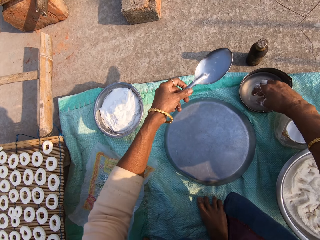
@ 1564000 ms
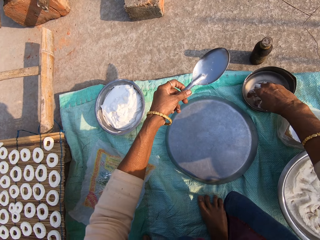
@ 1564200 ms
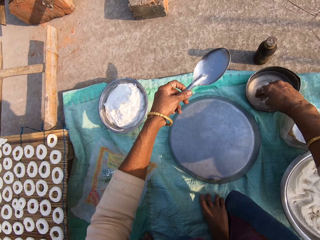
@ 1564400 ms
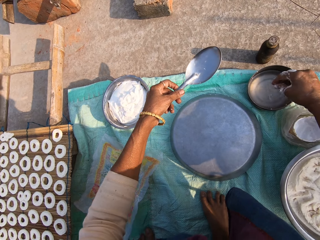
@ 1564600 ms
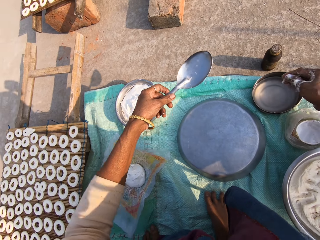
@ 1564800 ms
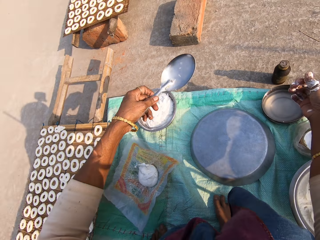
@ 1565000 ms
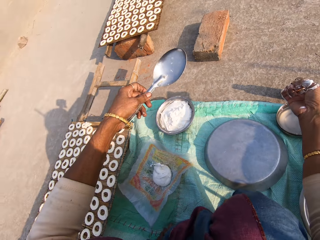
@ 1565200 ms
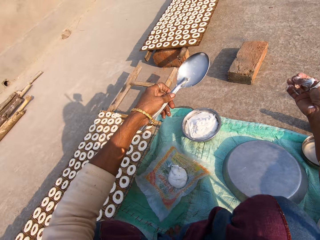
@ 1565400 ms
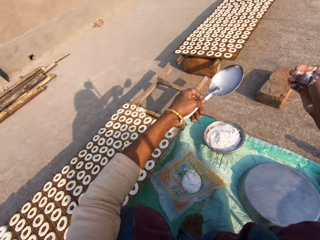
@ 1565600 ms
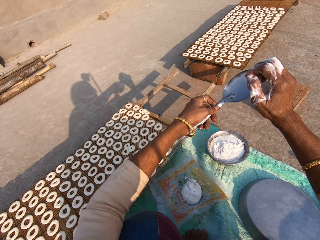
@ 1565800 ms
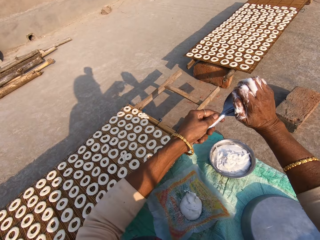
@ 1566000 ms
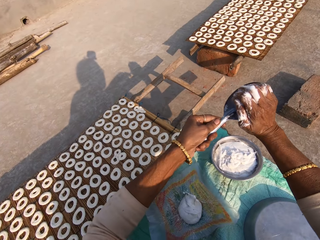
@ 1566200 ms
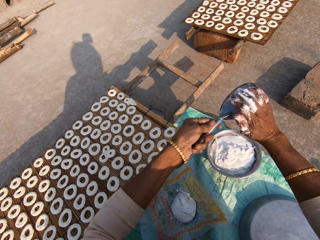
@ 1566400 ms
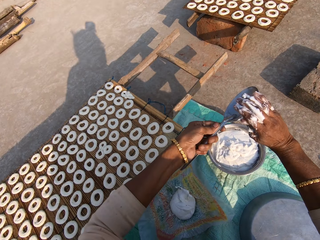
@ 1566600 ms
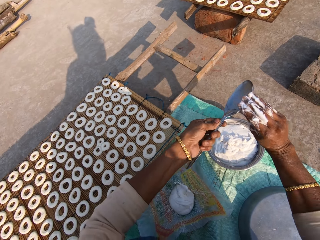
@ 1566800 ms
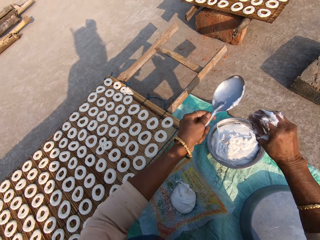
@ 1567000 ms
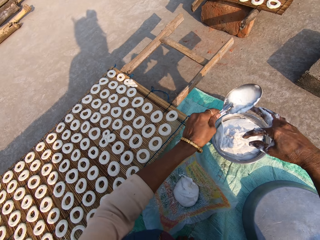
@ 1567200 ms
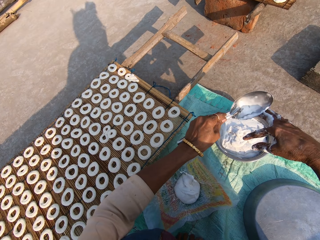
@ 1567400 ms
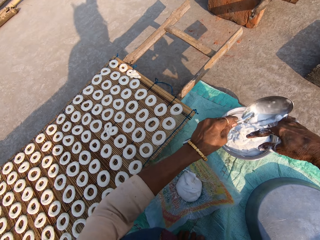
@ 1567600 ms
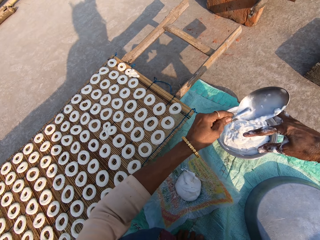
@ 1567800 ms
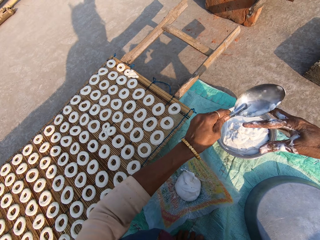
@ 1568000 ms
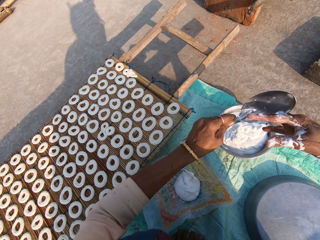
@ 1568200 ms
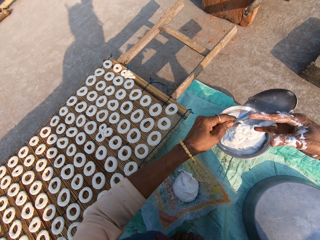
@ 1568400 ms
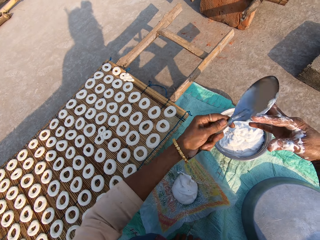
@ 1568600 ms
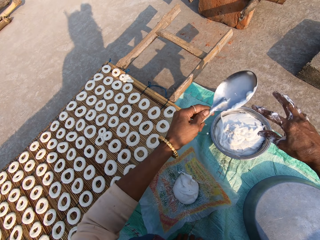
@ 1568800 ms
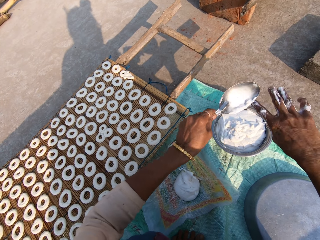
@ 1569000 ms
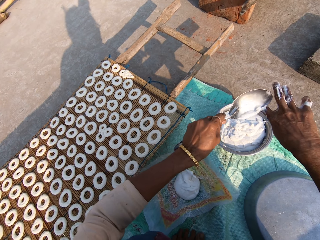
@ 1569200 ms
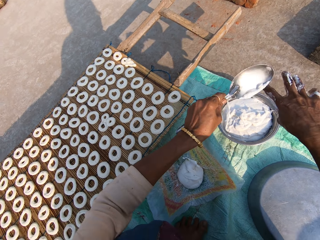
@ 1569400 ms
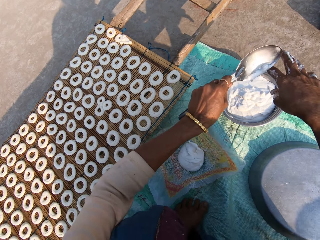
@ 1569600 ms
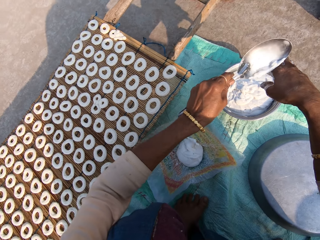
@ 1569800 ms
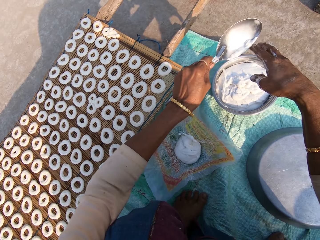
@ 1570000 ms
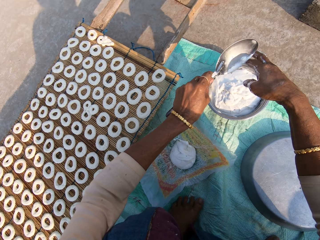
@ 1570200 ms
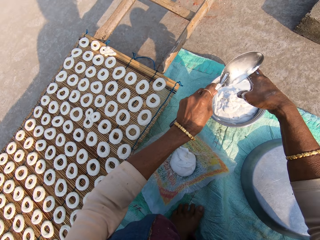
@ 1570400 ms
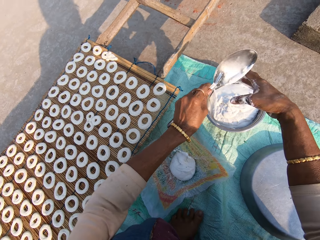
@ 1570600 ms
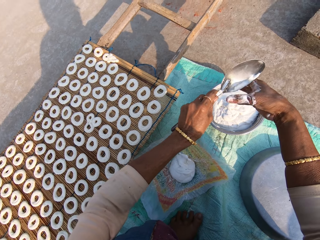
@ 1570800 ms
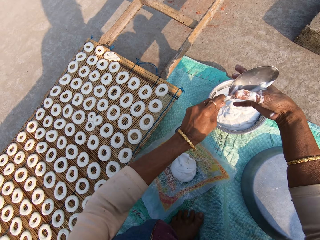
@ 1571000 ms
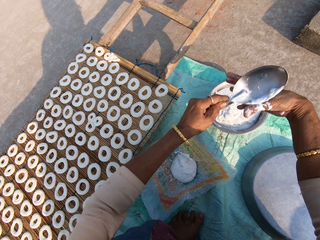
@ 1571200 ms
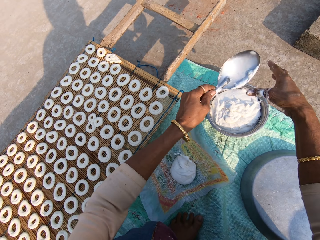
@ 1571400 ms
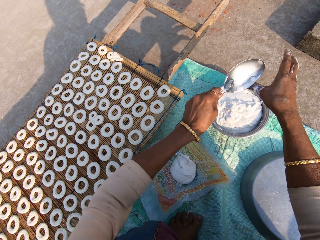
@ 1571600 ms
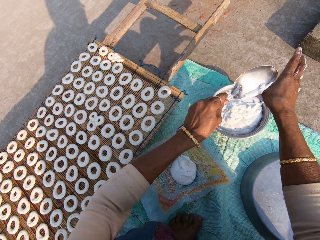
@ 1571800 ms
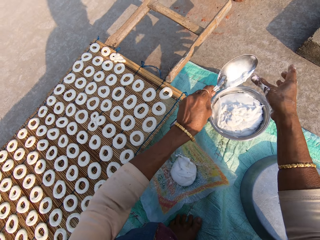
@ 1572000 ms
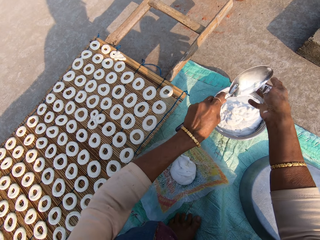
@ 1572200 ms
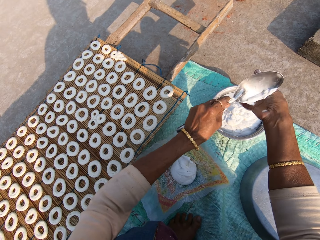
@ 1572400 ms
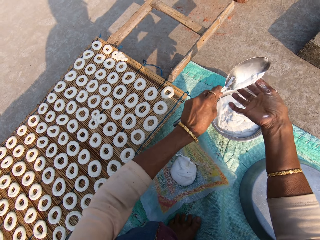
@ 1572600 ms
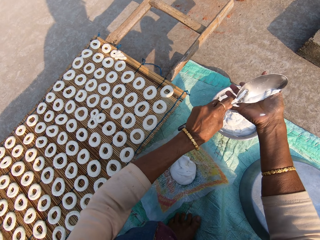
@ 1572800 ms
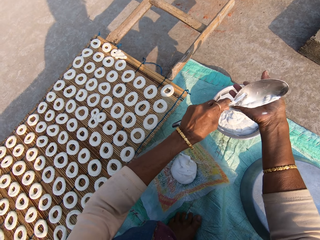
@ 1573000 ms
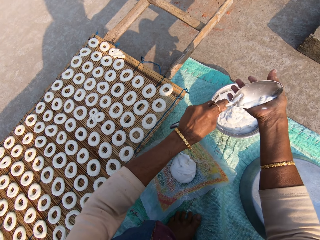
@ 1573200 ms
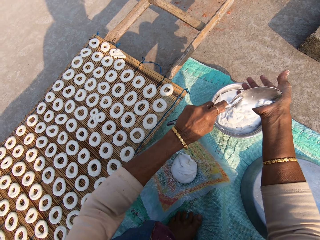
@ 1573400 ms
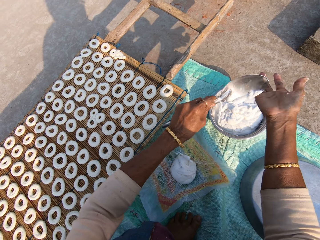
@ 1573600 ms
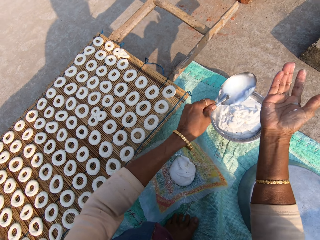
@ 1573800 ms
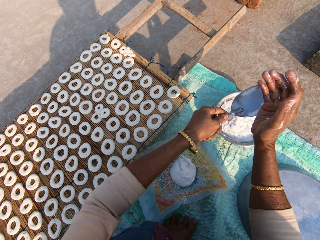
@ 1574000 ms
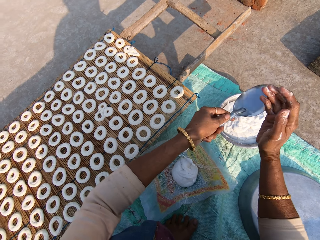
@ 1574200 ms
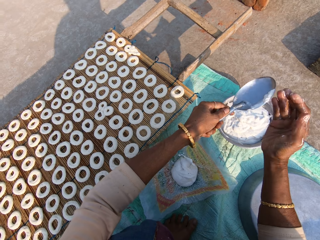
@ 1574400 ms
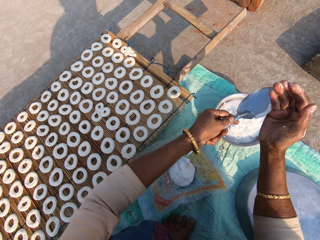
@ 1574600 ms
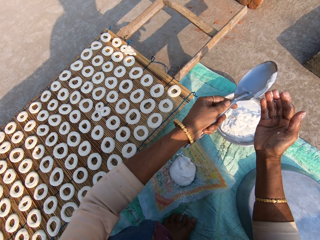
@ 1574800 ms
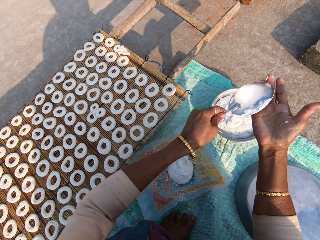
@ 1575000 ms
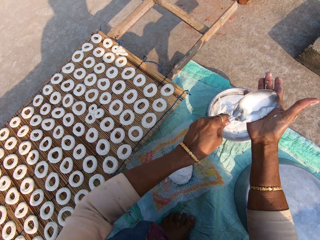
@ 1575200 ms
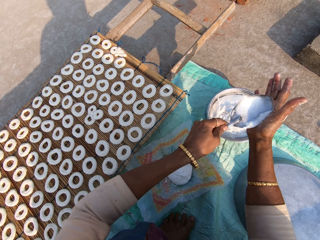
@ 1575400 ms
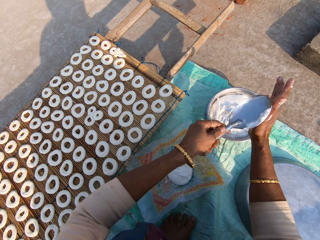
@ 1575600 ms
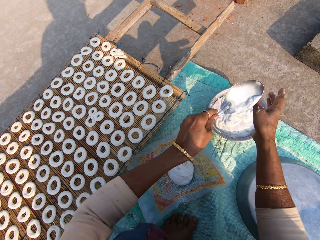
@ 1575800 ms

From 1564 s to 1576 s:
The camera wearer dips her right hand in a bowl of water. She scoops flour from her right hand on the spoon. She wipes the hand with the serving spoon.

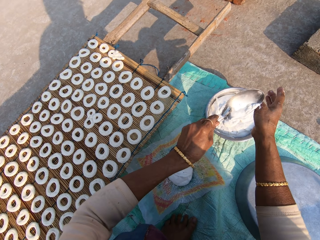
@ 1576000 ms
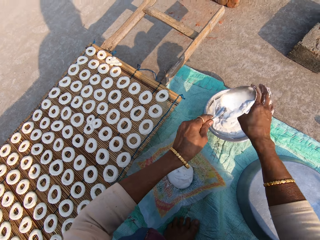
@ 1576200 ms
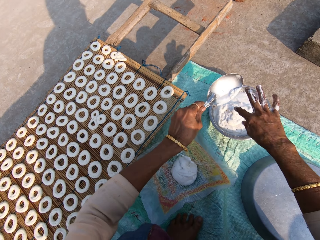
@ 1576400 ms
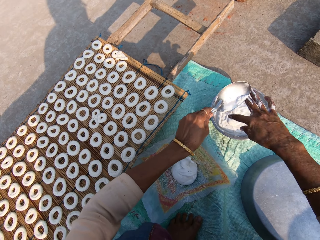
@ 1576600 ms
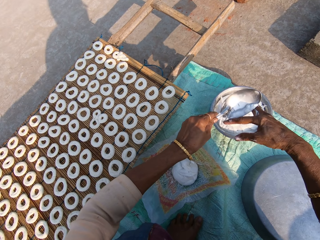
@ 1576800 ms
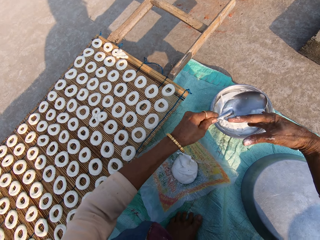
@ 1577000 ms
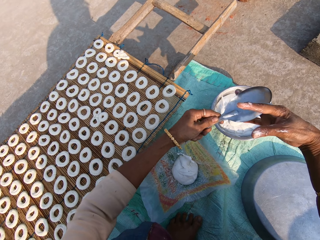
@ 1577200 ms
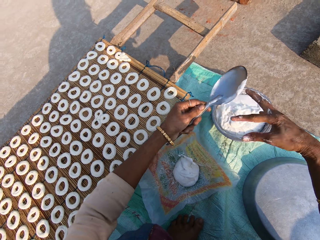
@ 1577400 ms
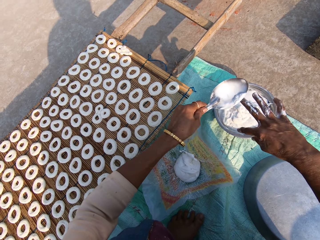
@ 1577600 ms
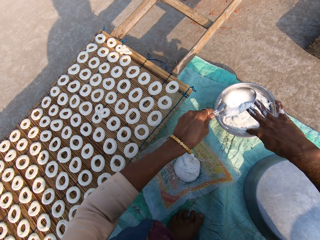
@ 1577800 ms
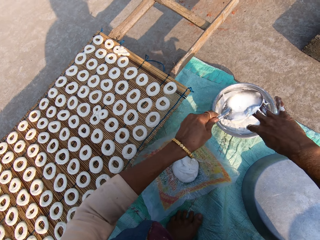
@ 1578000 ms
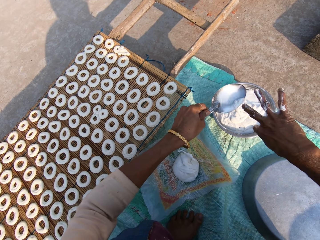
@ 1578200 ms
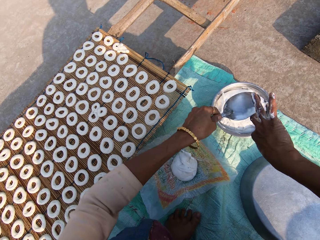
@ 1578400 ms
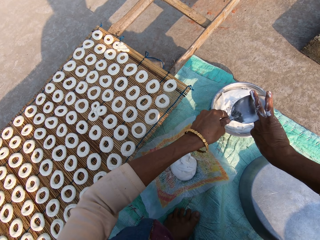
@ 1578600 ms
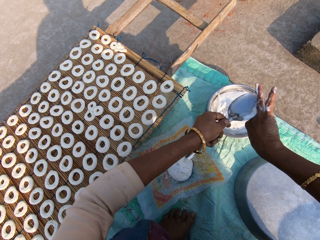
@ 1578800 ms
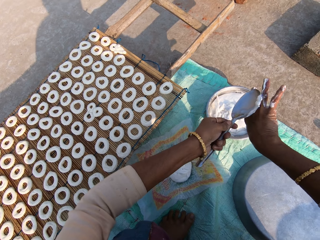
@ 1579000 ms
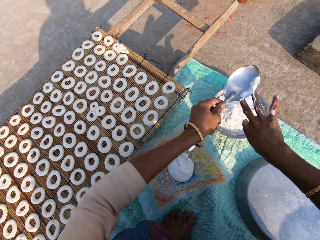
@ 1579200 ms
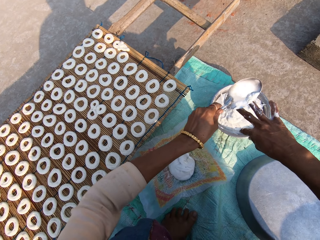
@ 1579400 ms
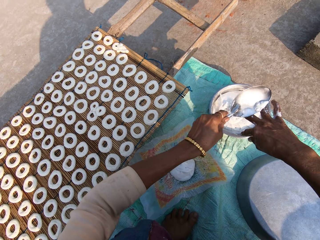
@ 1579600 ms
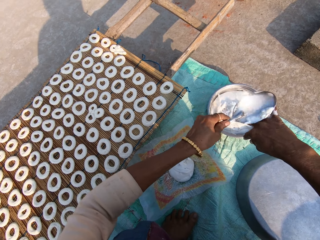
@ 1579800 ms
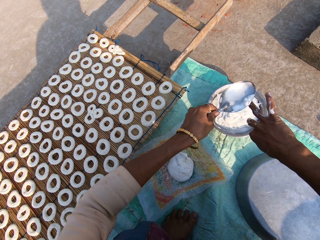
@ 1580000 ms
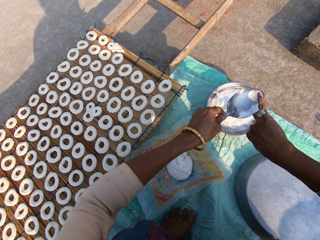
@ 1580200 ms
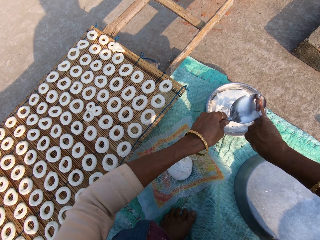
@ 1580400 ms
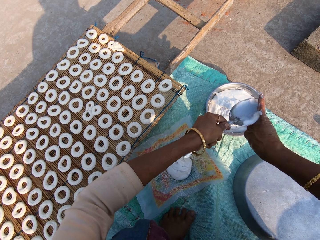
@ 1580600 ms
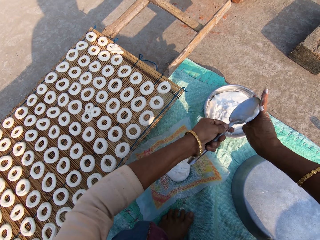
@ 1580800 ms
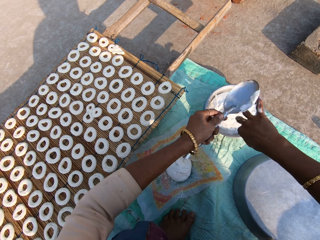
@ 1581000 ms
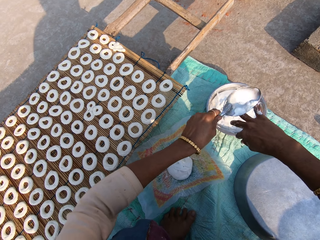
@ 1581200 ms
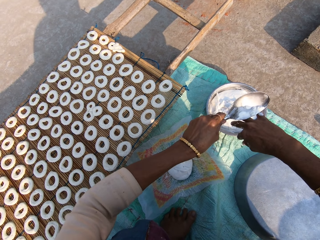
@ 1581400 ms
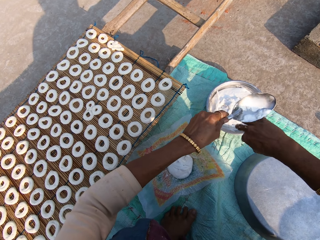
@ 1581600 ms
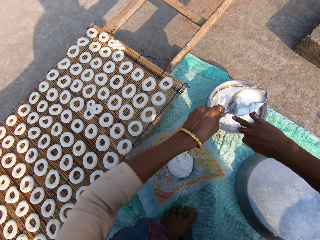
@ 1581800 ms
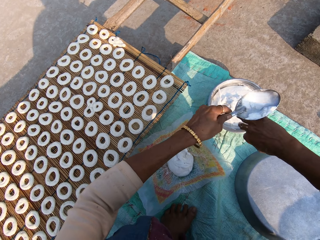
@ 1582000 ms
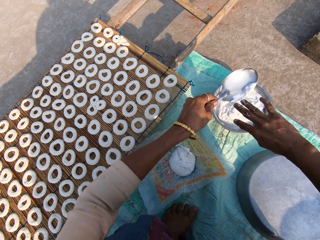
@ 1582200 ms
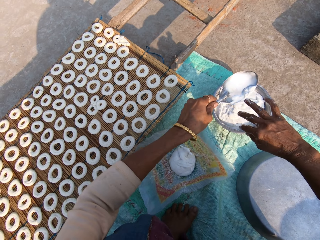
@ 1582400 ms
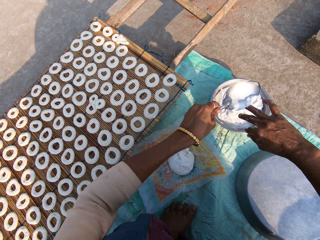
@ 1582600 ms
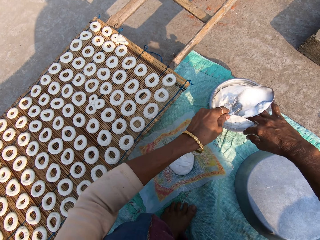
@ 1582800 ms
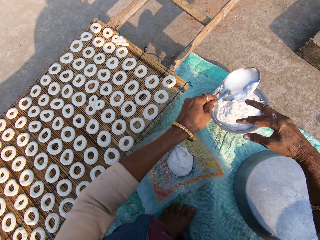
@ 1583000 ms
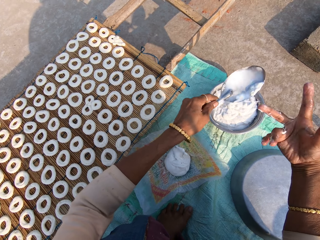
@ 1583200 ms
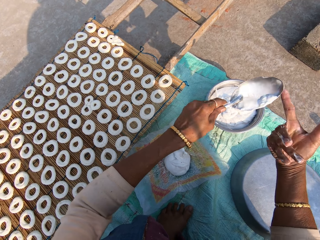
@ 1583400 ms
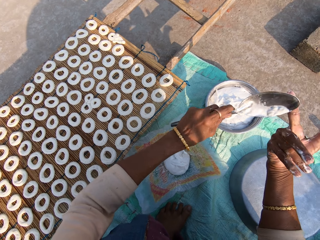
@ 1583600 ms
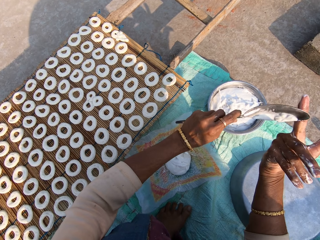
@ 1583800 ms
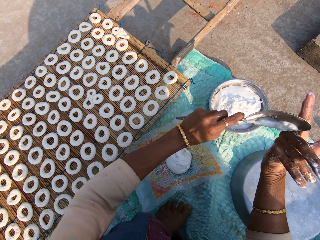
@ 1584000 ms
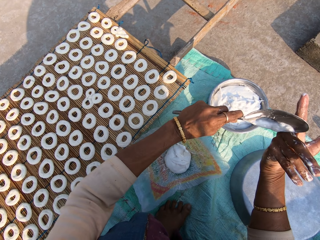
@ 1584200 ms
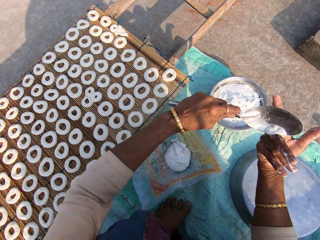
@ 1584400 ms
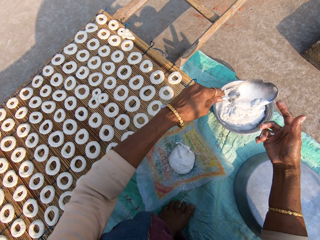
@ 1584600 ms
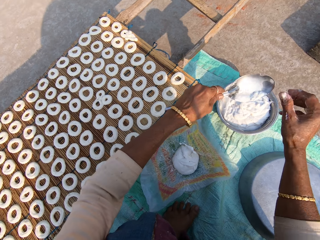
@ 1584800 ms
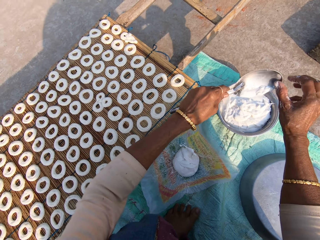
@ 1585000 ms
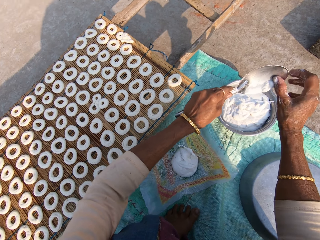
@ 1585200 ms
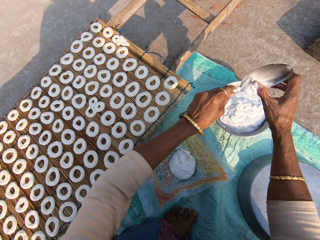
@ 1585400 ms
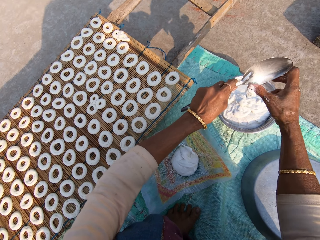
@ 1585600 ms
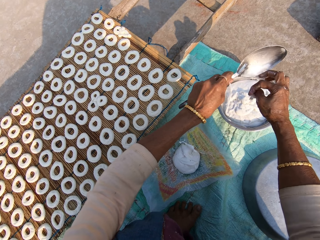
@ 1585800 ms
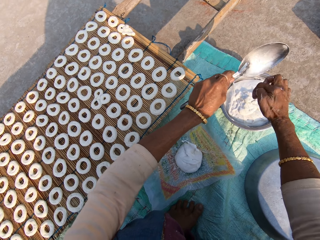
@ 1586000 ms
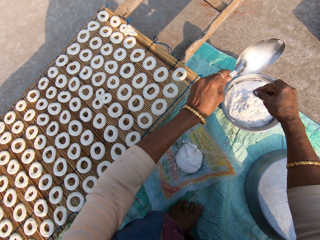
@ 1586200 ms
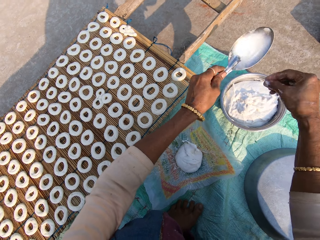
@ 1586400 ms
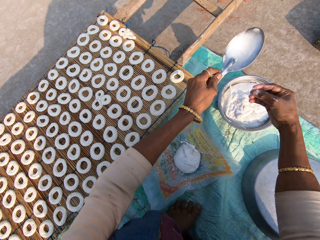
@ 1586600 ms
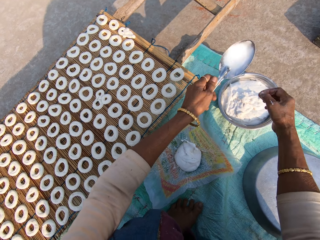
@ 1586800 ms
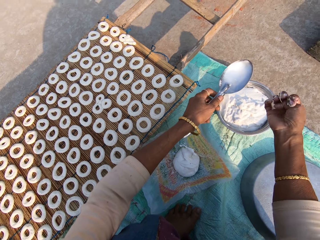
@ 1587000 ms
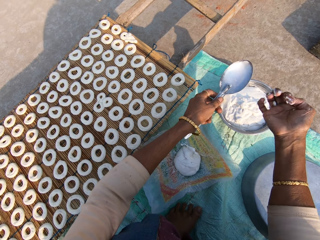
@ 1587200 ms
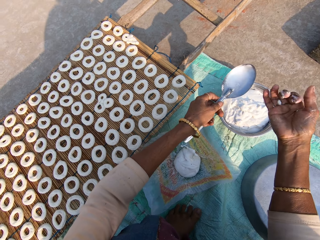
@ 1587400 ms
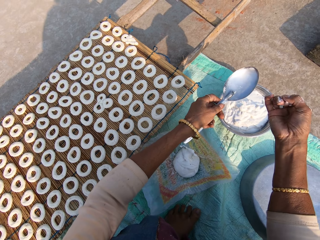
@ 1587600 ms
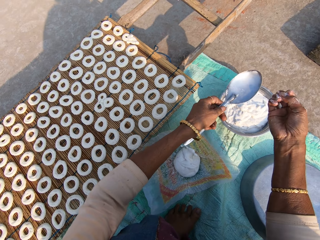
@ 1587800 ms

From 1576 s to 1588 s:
The camera wearer scoops flour from the spoon. They put the flour into the other steel bowl.
